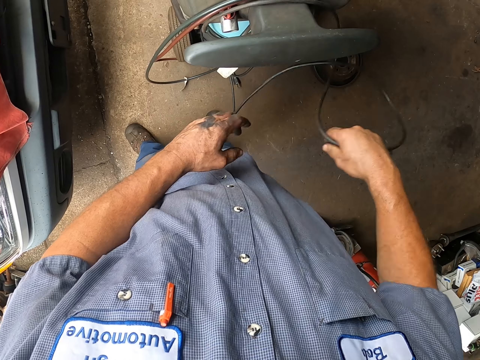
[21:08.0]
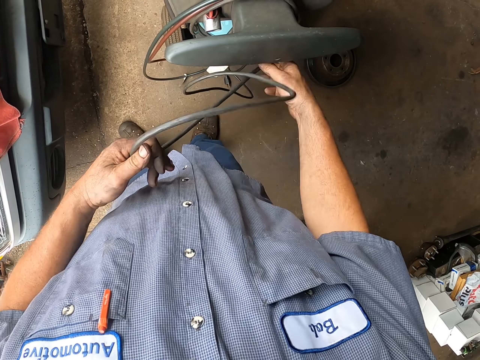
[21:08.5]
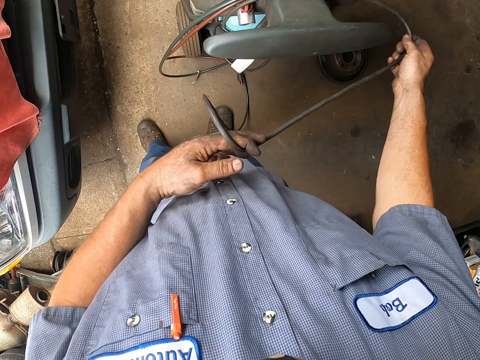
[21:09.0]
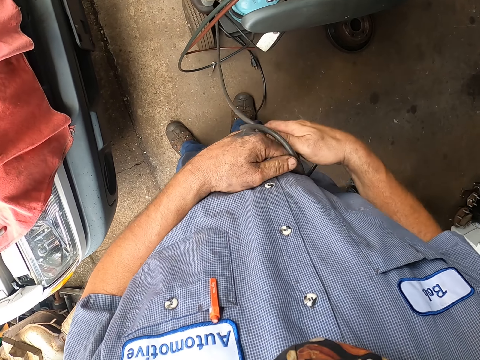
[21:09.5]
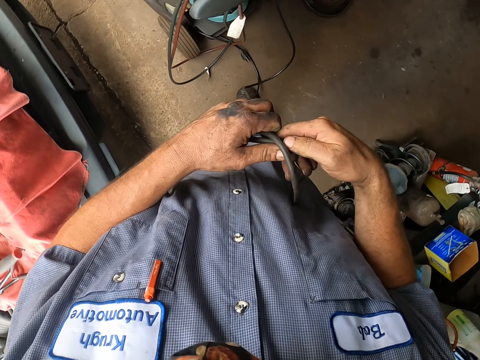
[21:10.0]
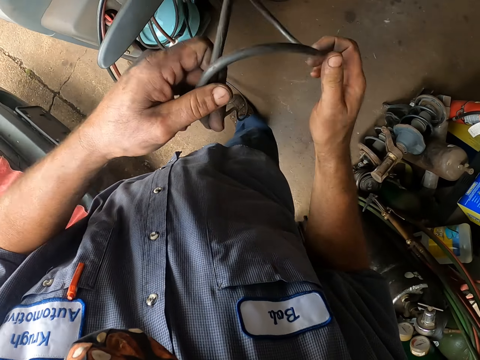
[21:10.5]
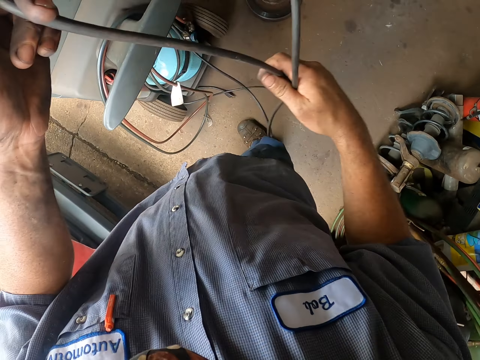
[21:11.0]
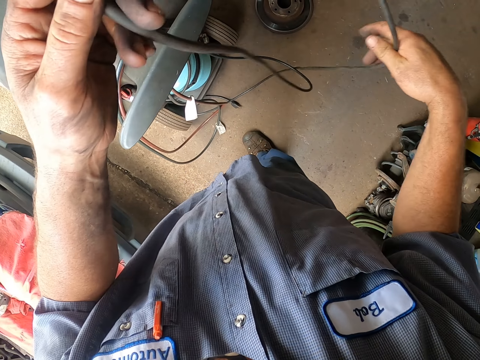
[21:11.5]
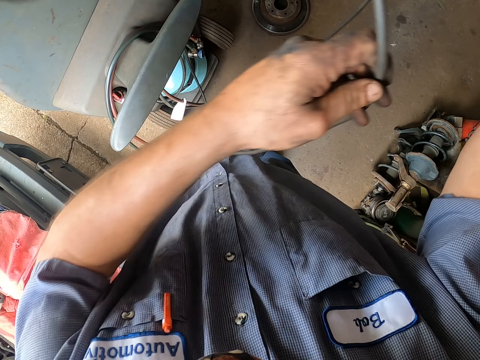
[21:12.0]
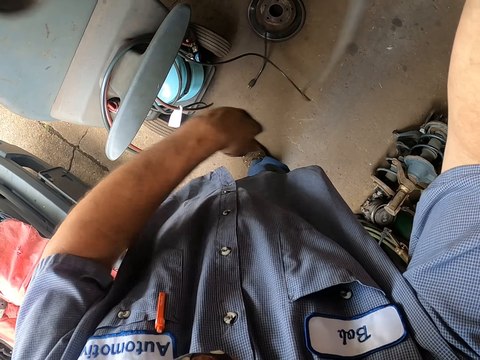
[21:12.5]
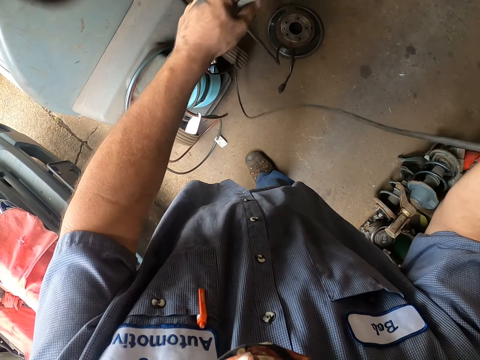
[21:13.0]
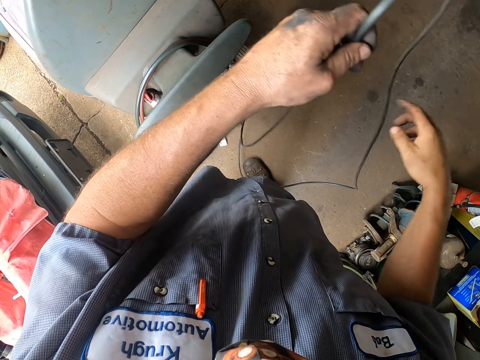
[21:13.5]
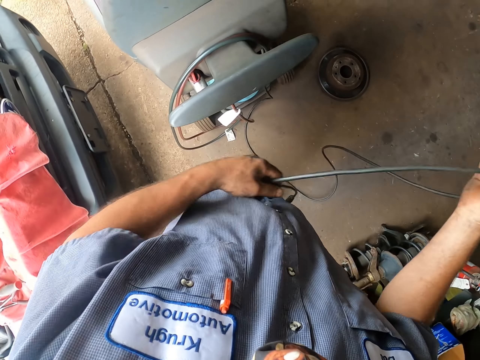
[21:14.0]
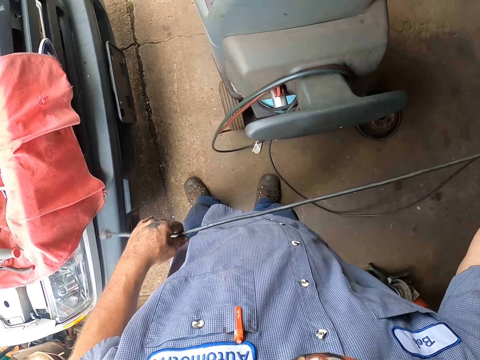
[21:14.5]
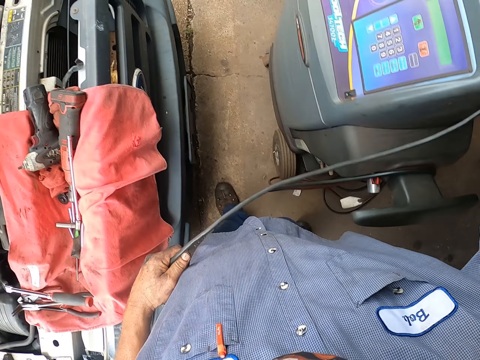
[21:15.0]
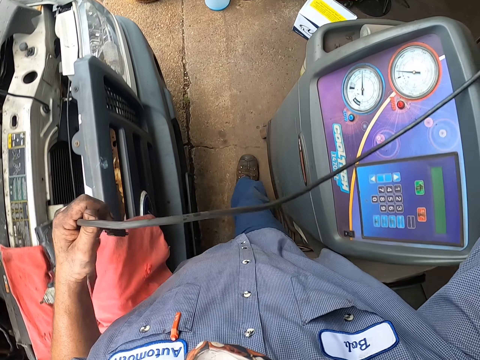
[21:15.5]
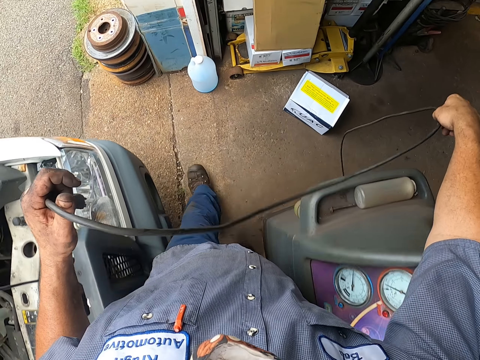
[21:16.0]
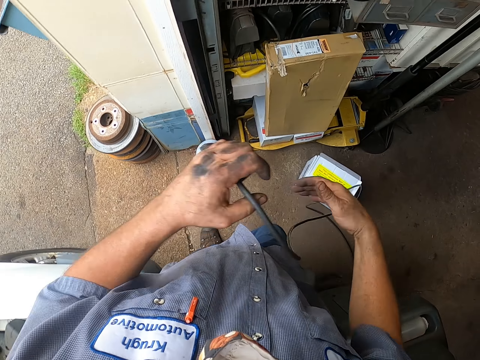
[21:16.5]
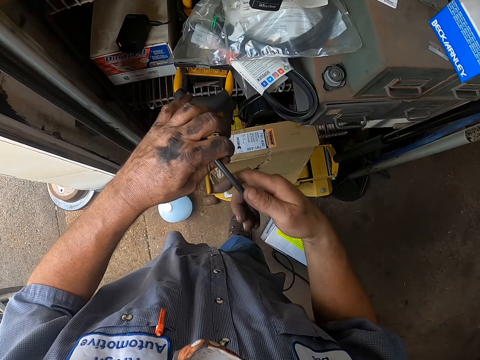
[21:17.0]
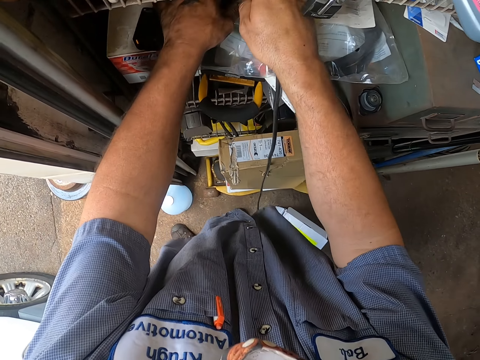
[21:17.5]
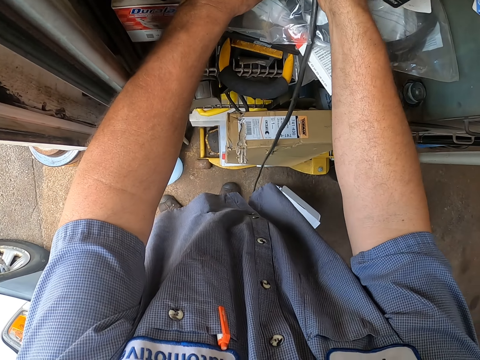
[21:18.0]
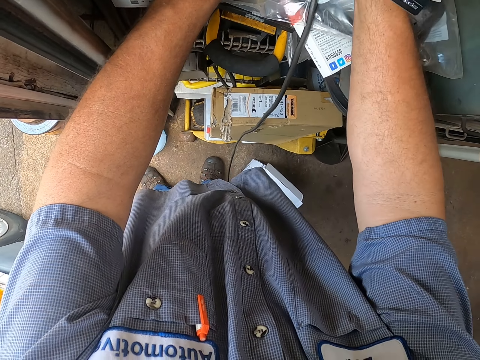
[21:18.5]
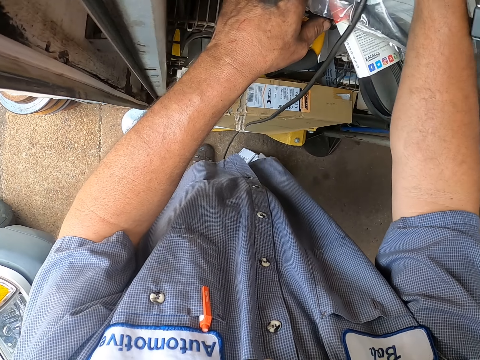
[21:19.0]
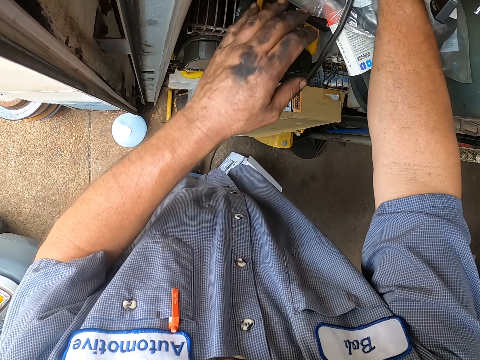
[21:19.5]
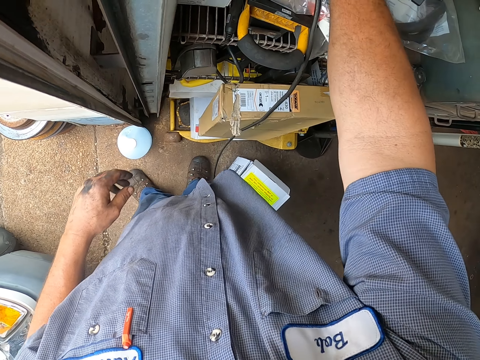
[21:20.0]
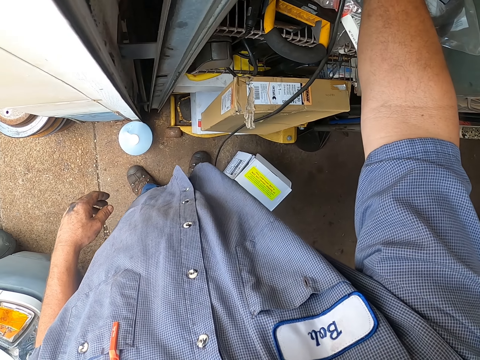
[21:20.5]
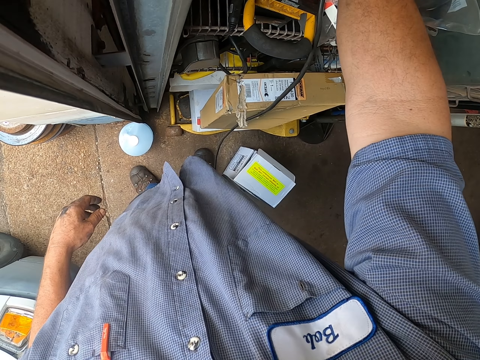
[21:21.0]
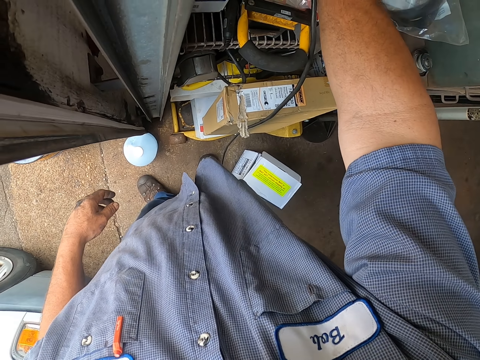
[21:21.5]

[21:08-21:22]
The camera wearer stretches the cable. They walk towards the shelf. They pull the cable. They insert the cable on the socket. They place the cable in the cupboard.

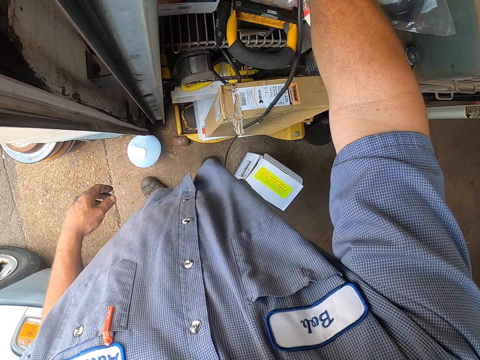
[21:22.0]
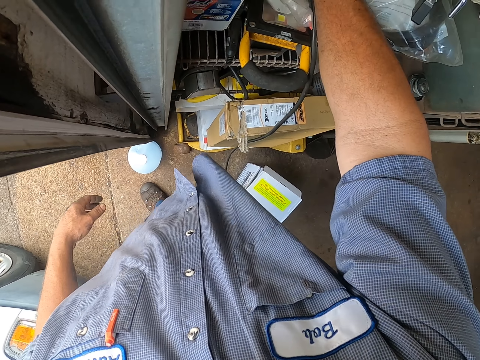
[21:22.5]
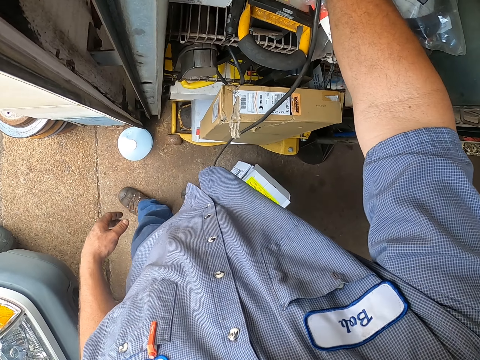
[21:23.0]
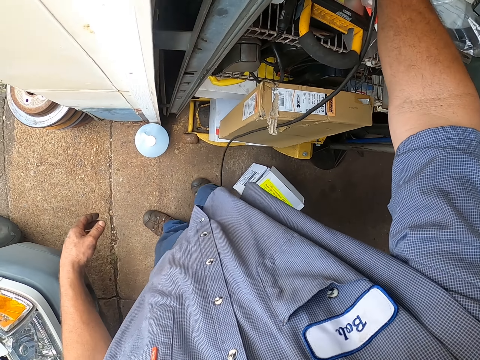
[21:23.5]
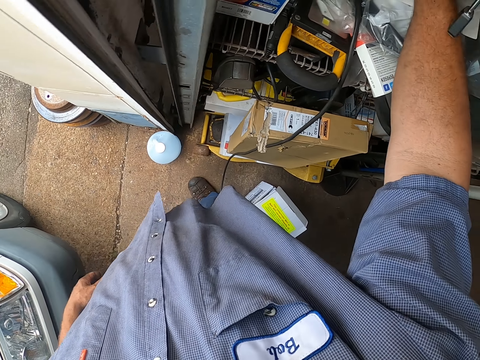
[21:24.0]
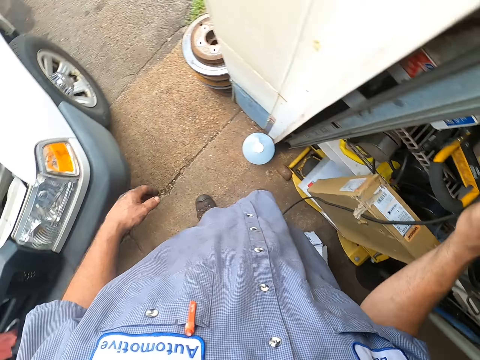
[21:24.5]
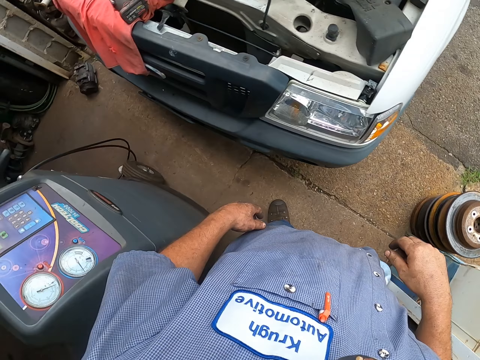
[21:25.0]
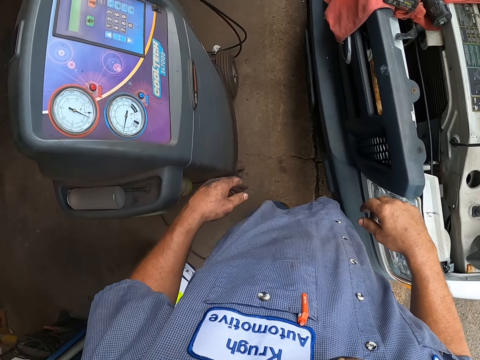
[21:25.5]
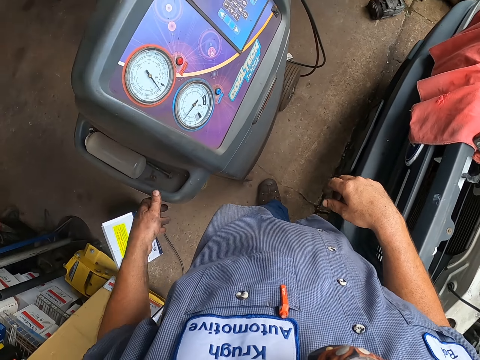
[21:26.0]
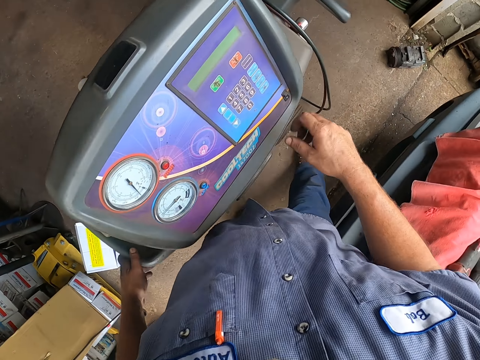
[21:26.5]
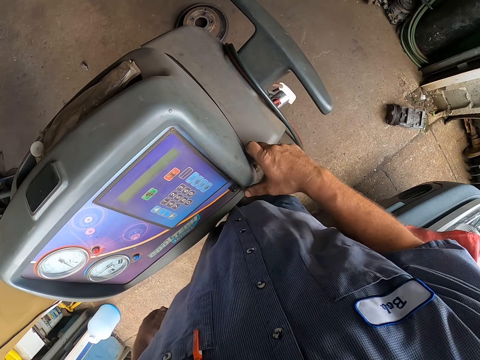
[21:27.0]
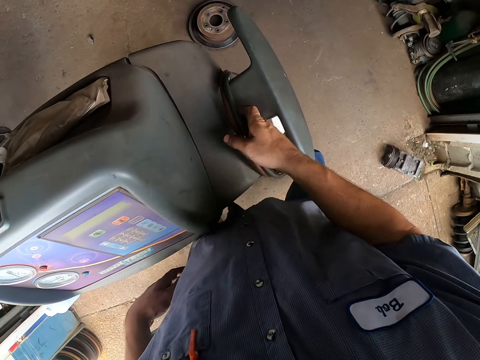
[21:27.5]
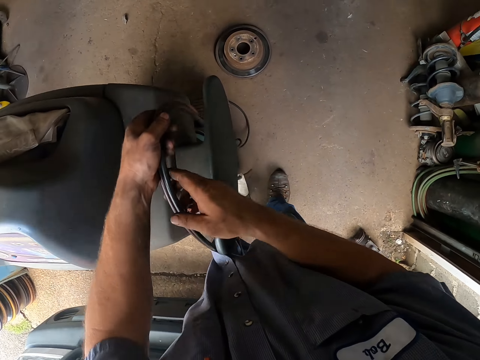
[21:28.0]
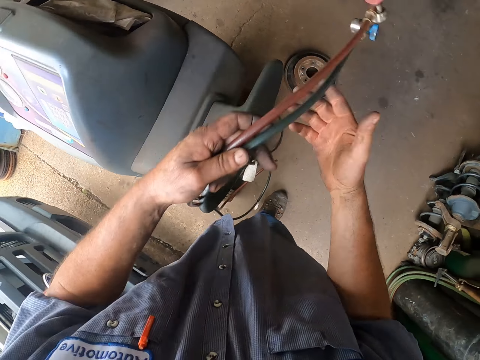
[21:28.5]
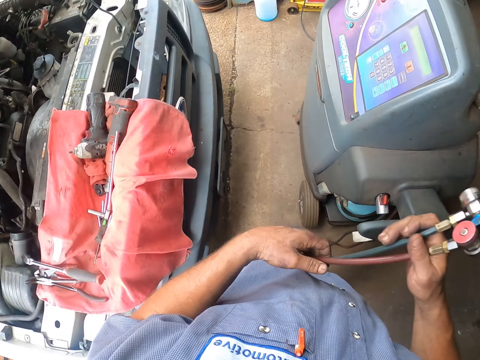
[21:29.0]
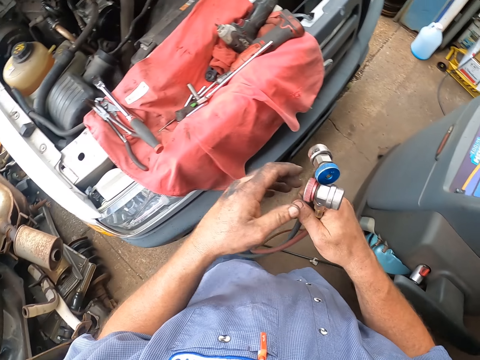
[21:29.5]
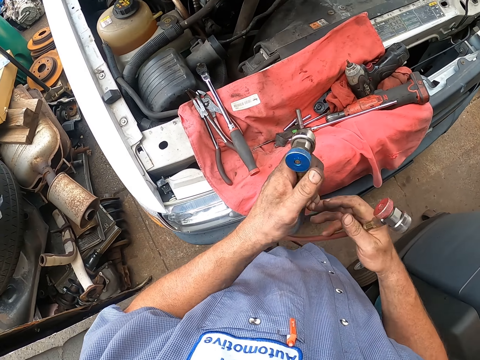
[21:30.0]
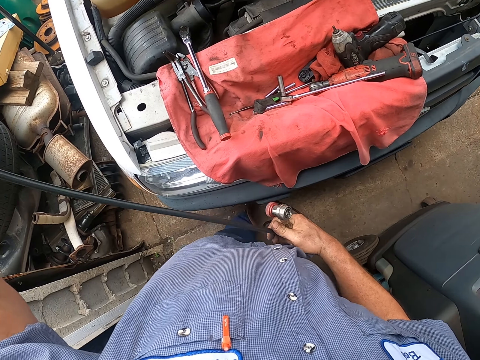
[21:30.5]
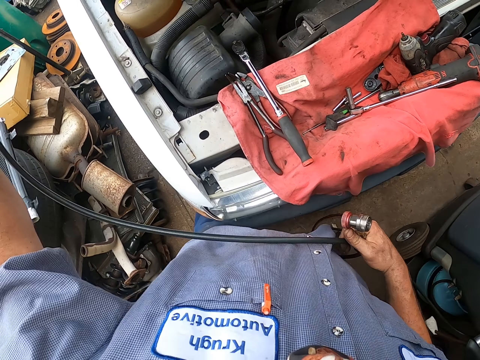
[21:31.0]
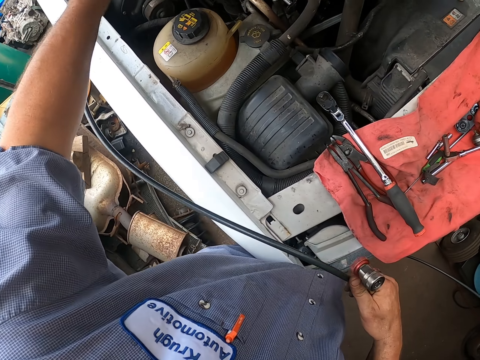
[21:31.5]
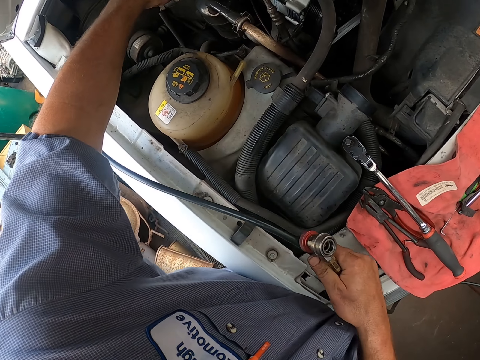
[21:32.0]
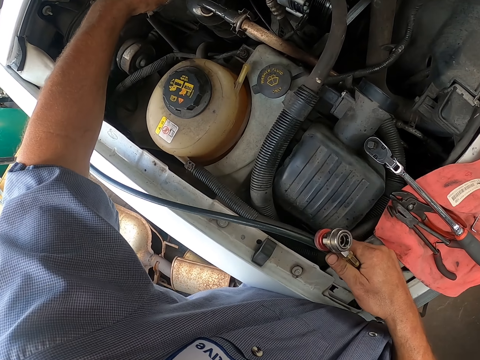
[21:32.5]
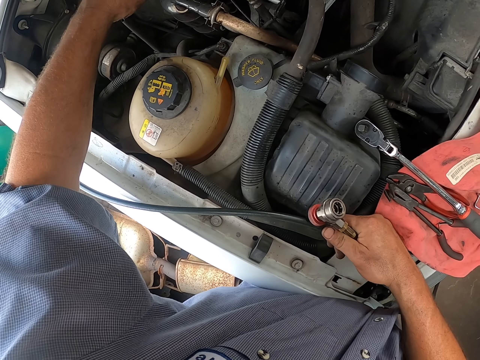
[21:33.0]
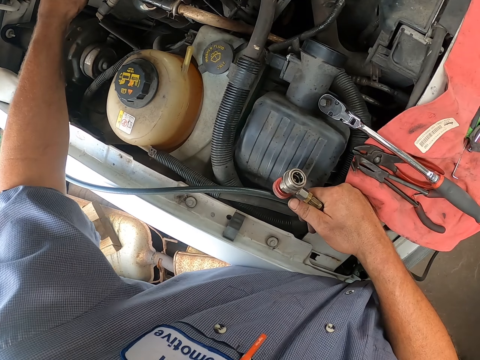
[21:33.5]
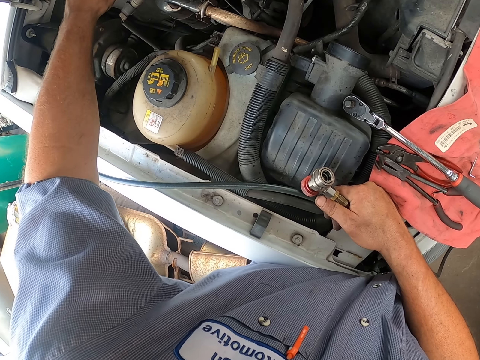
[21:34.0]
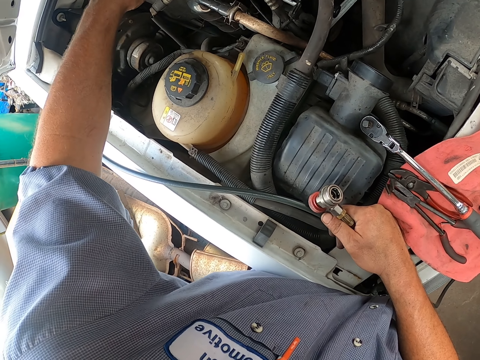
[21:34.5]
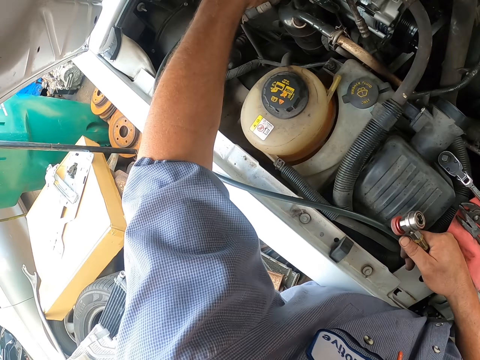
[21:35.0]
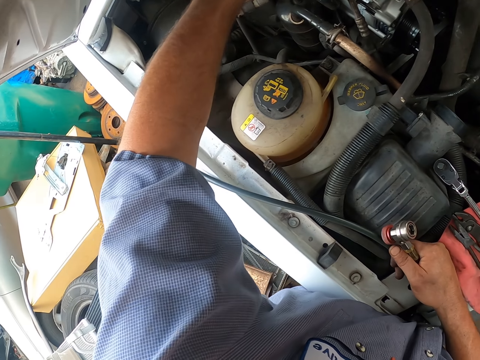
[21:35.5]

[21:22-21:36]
The camera wearer pulls back the right hand. They walk around. They turn around the cupboard. They pull the cable. They remove the cables from the gas machine. They lift the cable, make a step, and put the cable on the car engine. They fix the cable on the car.
